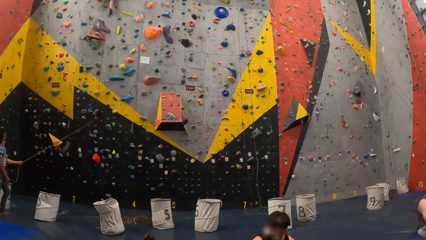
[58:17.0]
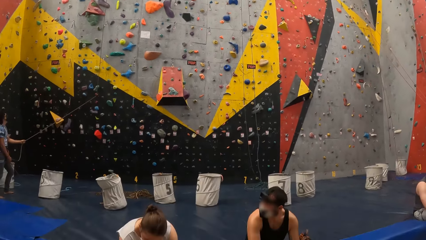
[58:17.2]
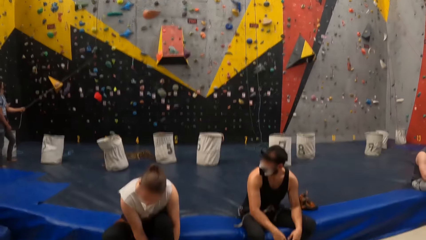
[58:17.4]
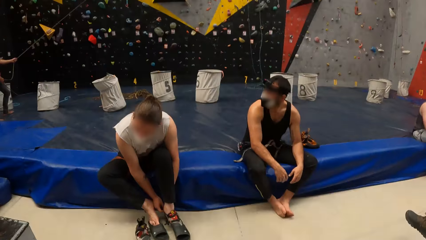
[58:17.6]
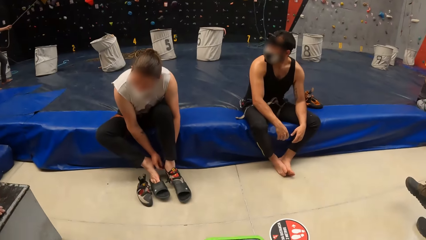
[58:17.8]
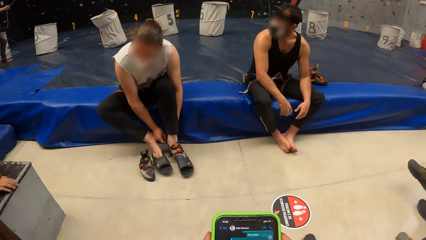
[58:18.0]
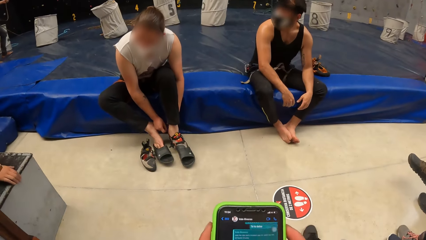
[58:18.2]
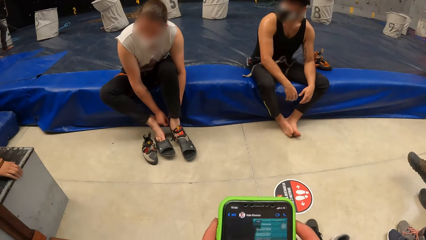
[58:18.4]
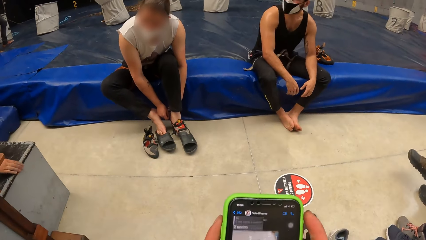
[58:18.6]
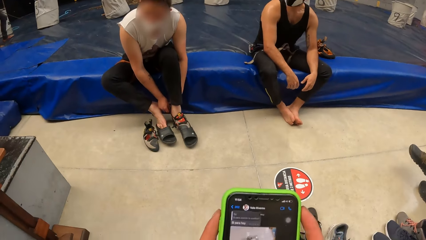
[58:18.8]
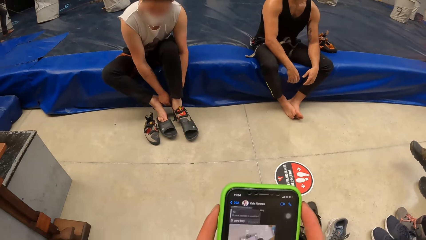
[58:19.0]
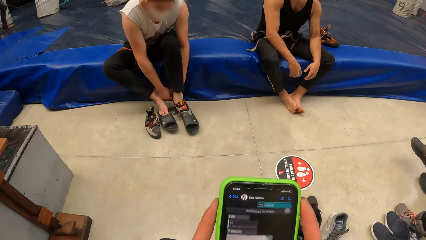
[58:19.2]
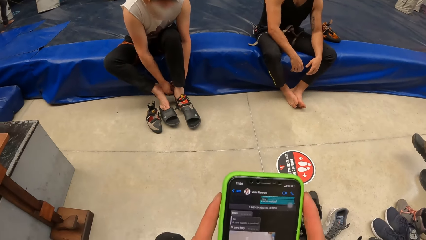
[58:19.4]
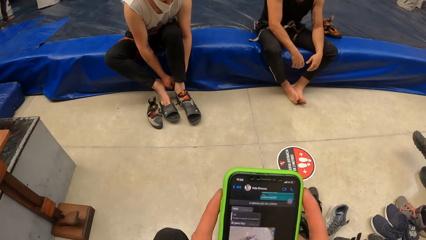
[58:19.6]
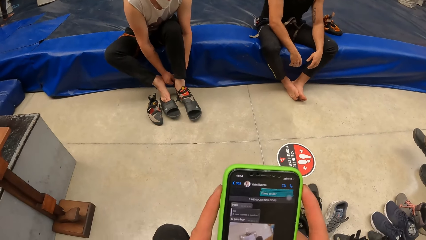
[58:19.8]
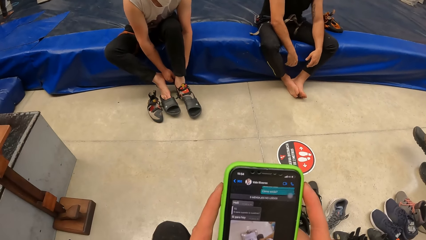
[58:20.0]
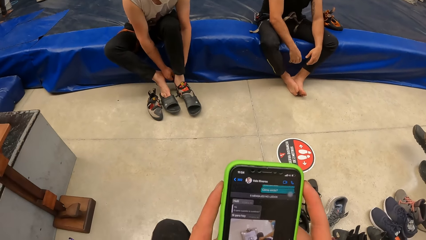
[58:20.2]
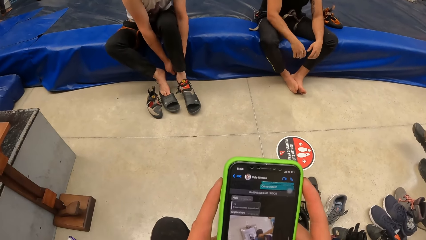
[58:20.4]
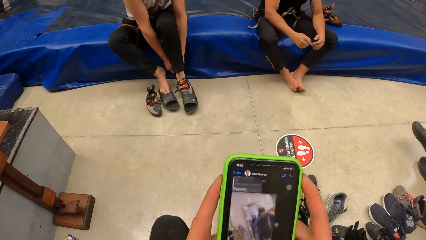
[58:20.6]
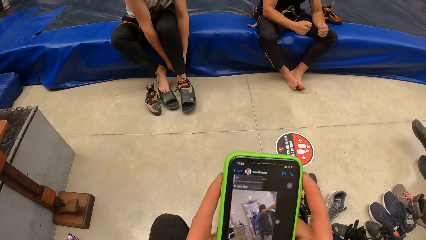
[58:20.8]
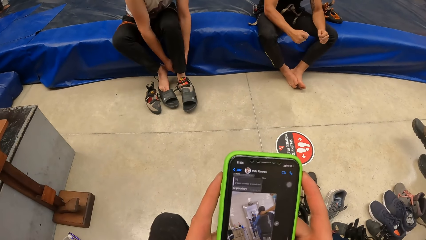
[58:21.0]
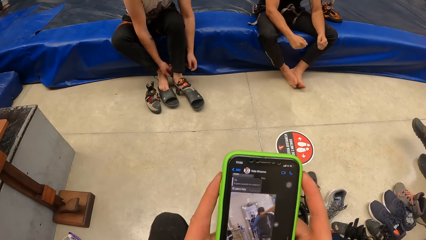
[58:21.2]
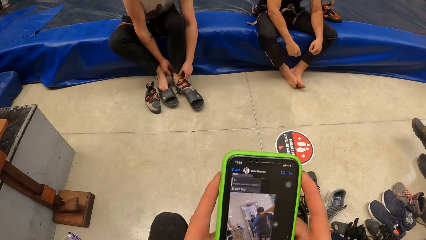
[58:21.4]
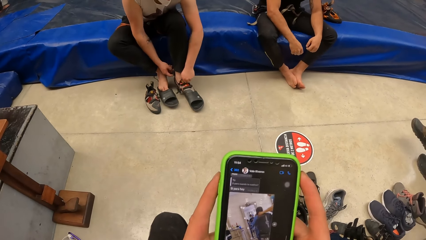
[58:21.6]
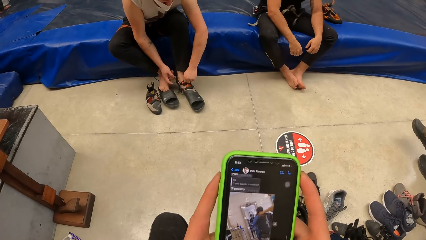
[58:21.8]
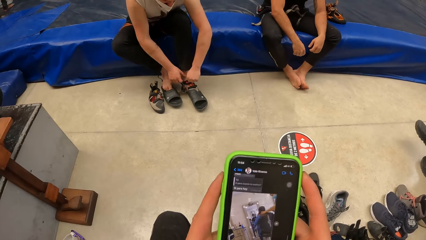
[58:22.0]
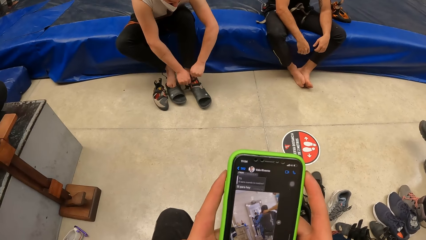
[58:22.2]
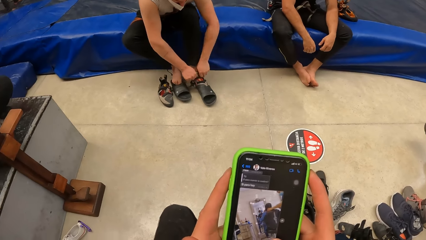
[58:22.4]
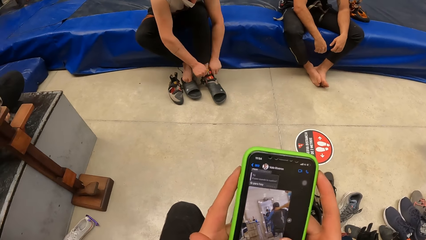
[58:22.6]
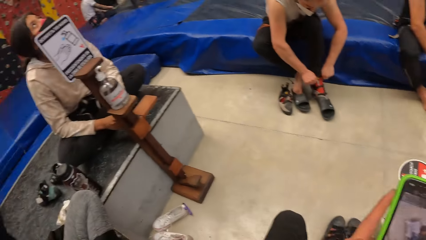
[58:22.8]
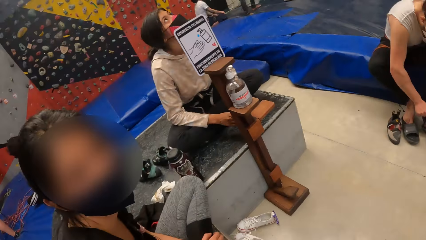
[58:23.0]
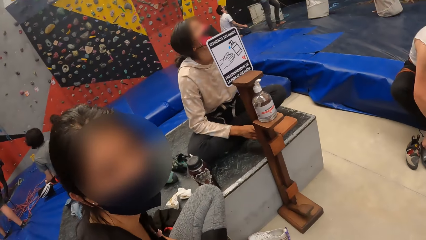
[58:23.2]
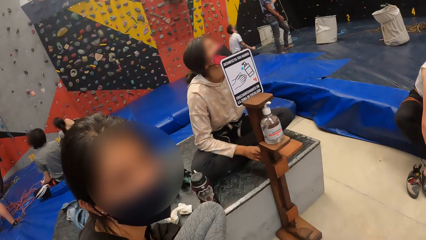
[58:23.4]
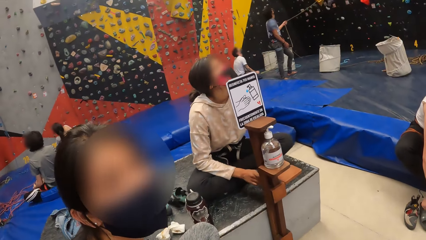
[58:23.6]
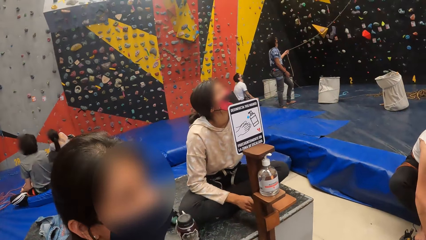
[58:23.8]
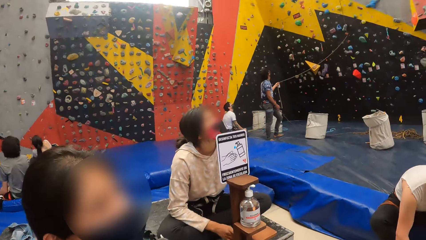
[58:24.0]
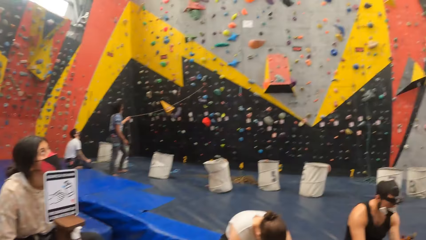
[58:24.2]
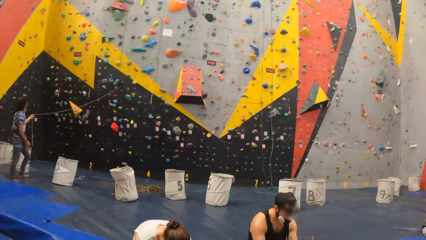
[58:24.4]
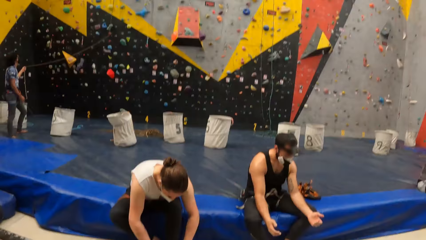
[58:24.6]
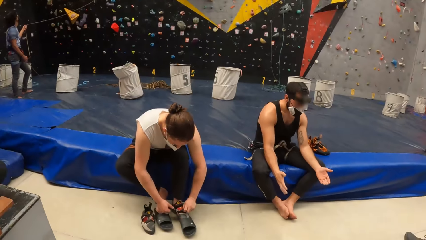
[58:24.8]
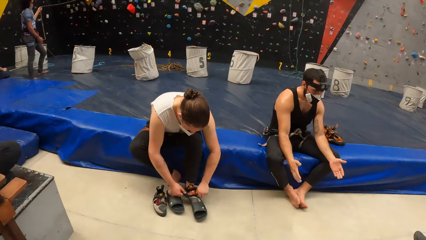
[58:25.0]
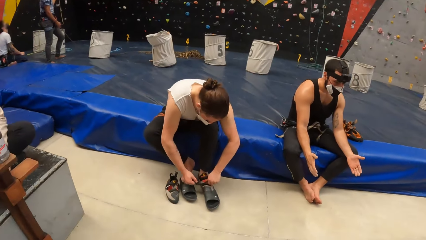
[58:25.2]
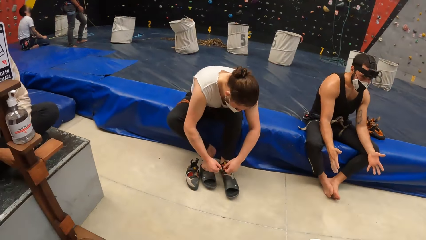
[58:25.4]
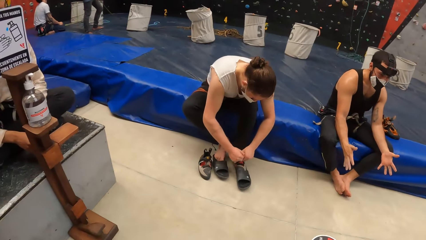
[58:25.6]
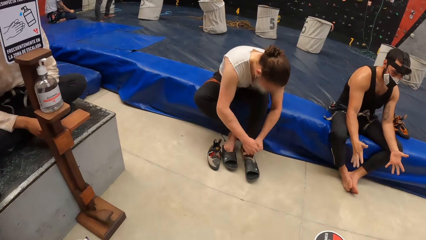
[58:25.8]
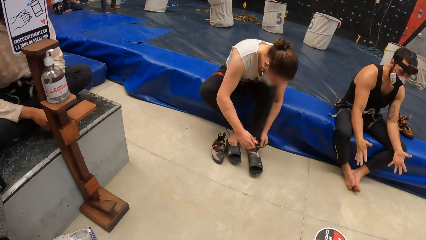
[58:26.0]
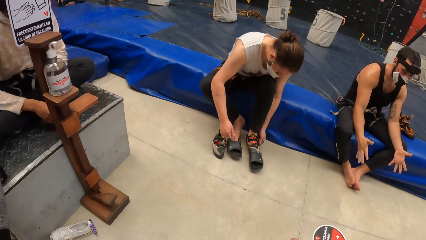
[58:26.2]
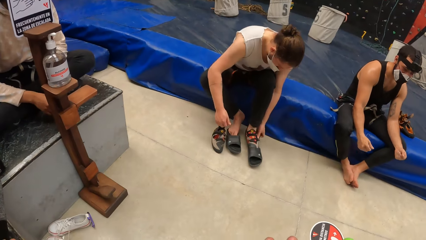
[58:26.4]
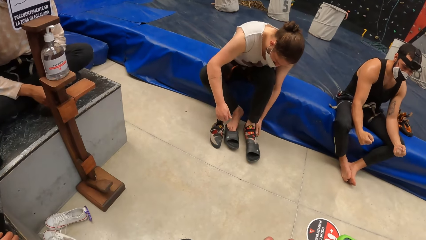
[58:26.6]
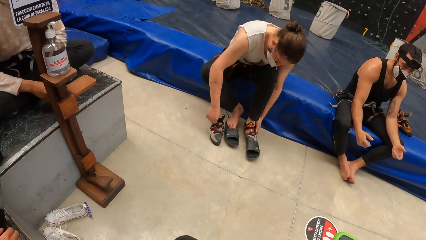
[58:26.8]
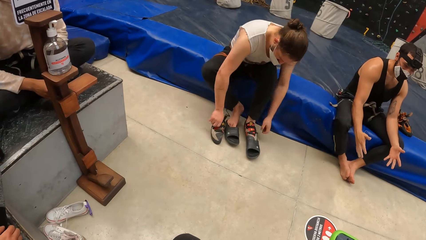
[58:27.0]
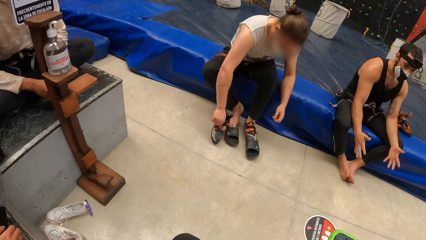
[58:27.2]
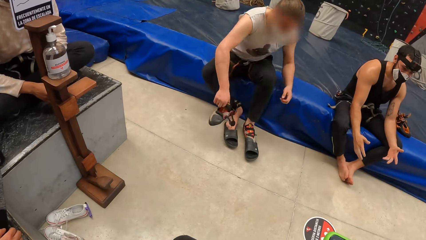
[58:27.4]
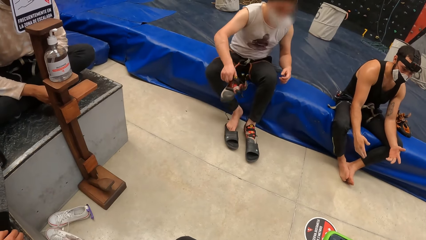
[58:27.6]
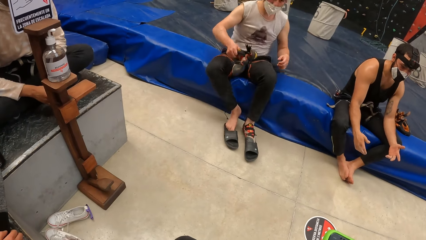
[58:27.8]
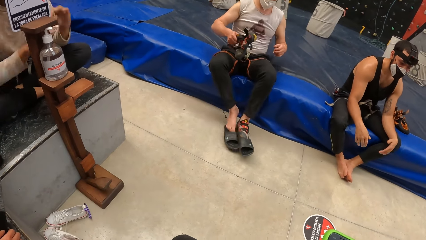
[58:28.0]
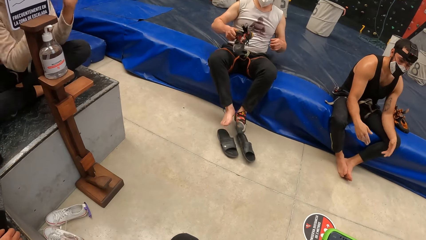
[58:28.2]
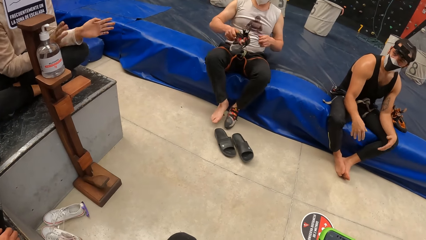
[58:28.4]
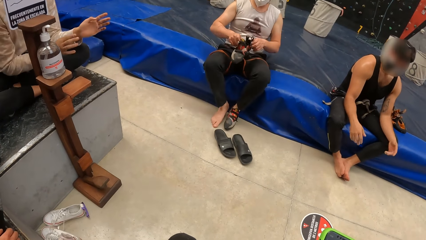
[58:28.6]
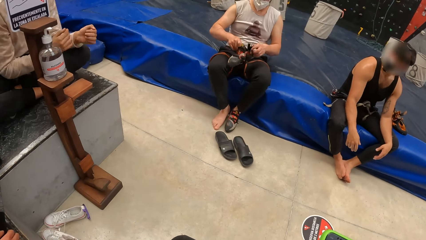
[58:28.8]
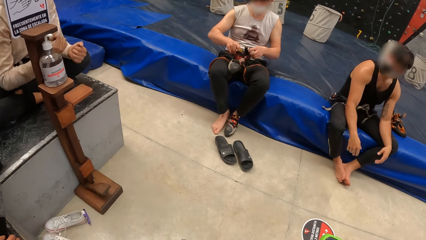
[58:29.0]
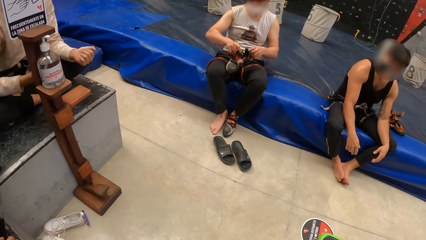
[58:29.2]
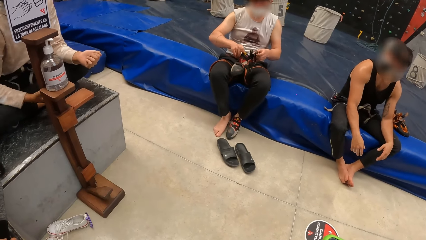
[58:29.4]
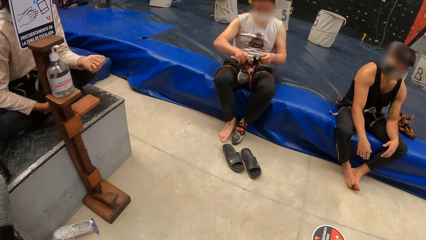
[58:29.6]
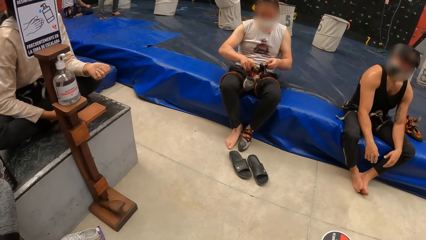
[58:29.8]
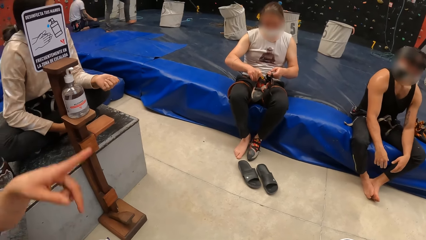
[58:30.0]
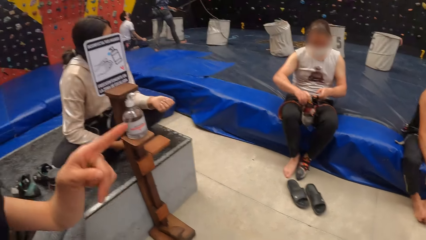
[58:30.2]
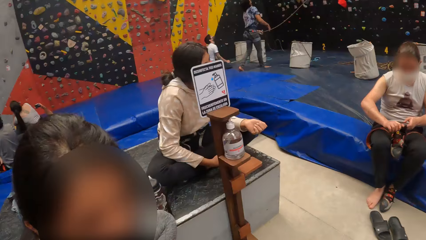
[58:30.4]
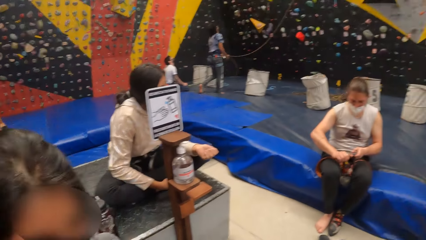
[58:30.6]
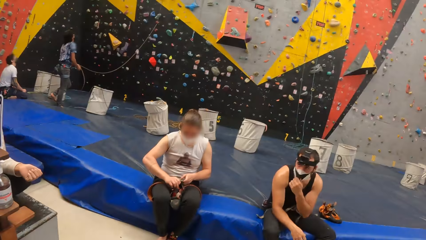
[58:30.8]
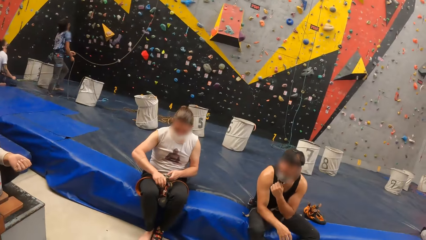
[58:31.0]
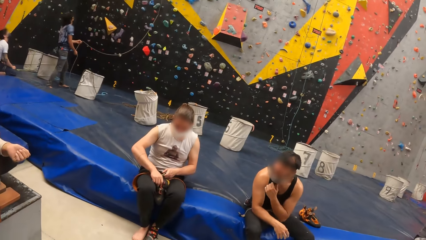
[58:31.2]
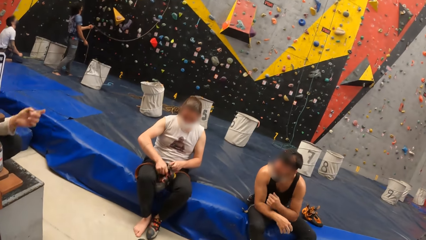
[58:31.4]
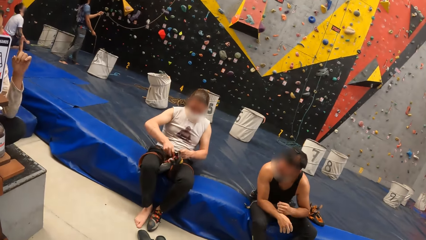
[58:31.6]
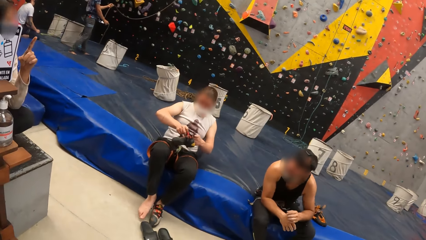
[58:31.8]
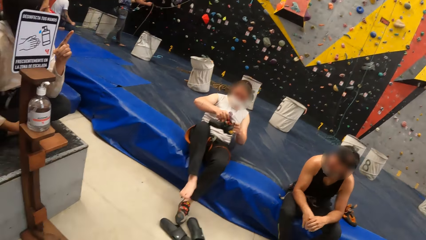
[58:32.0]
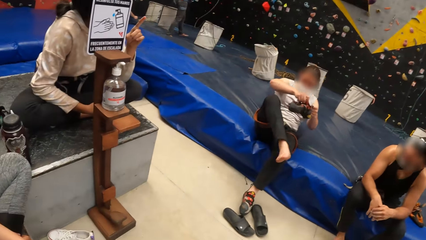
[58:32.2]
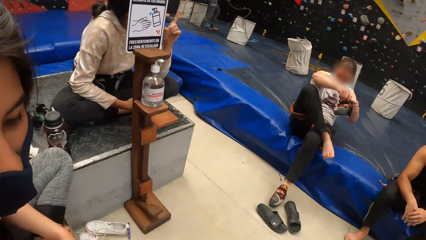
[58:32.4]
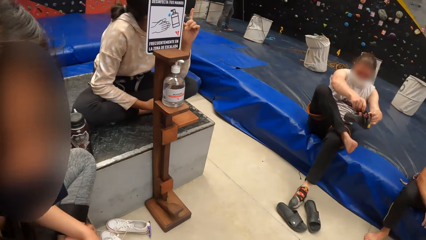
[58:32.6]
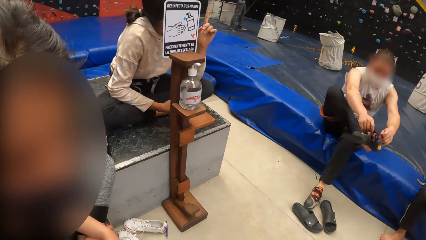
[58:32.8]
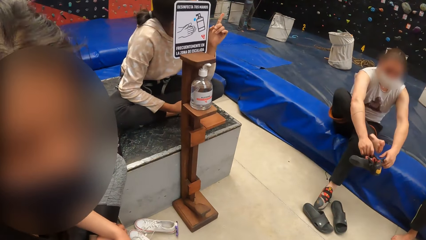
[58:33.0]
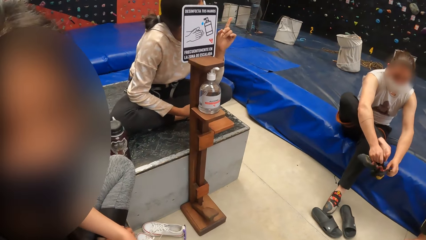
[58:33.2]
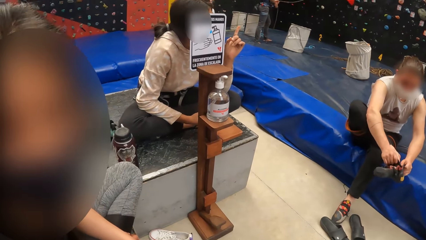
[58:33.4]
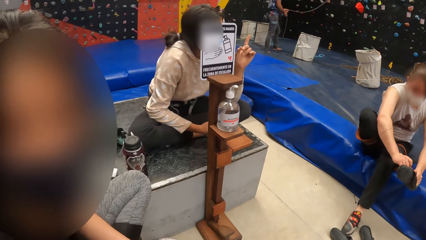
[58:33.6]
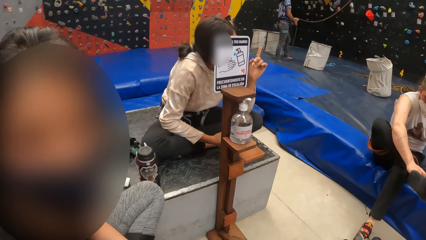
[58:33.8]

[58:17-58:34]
The camera wearer stares around. A lady grabs the shoe with both hands. The camera wearer operates the smart phone. A man shakes the hands. The lady grabs the shoe with a left hand. She grabs the shoe with both hands. The camera wearer stares around. Another lady looks at the camera wearer. A person looks up the building. The camera wearer stares around. The man stares at the floor. The first lady wears the shoe. She picks up the shoe on the floor with a right hand. The man looks at the person. The first lady holds the shoe with both hands. The other lady points a finger. The camera wearer stares around. The man moves his mask. The person points a finger. The camera wearer stares around.
